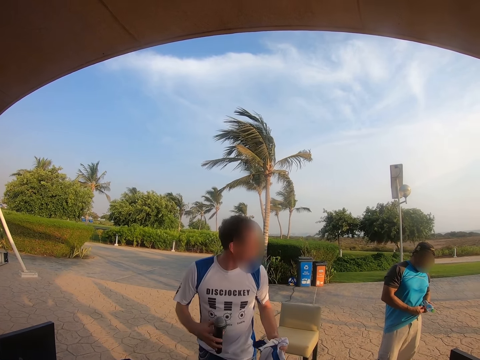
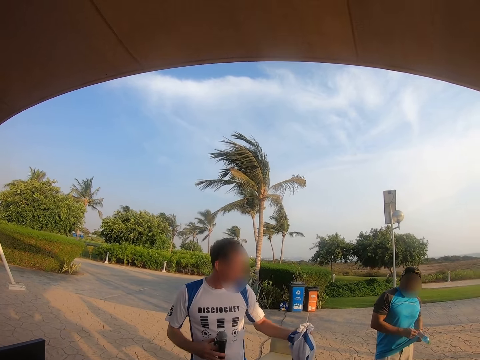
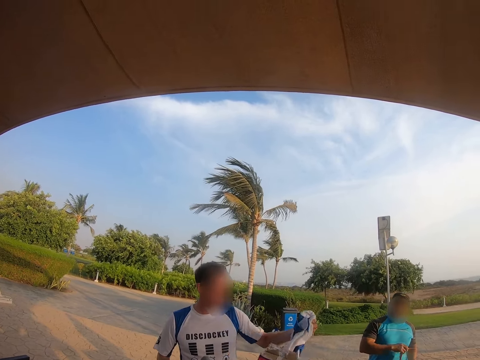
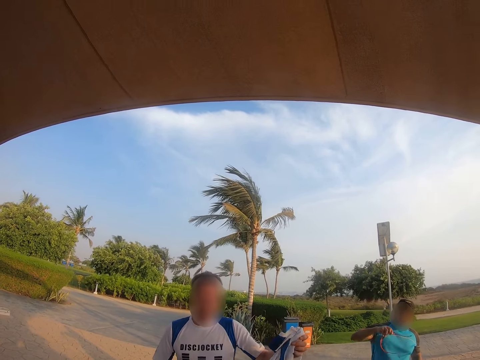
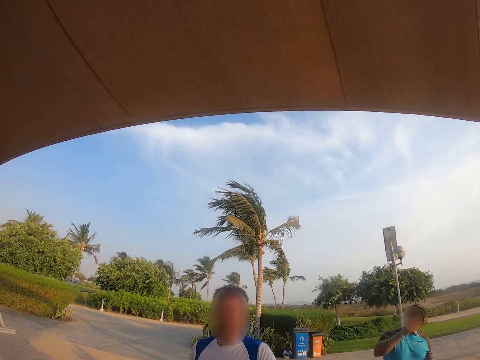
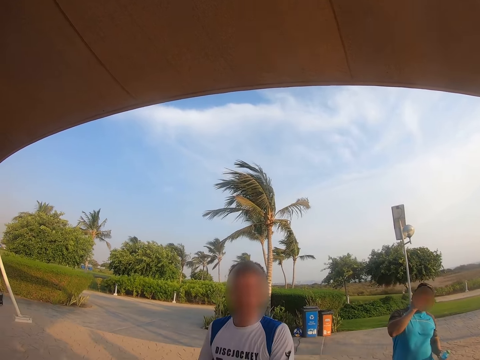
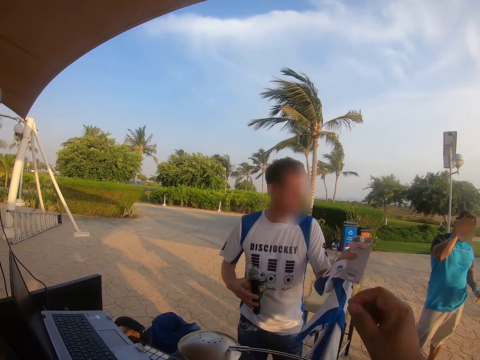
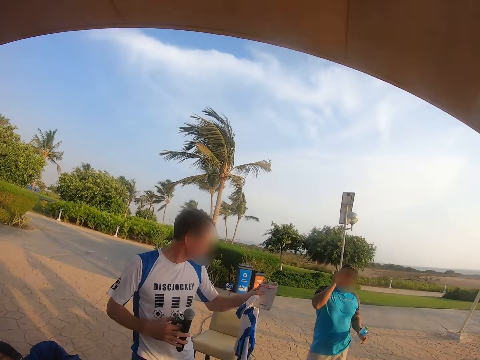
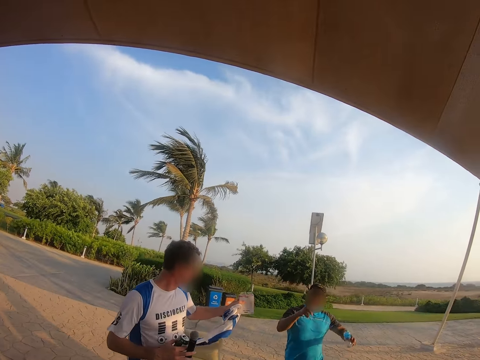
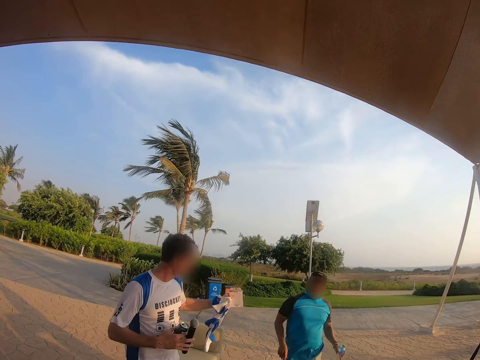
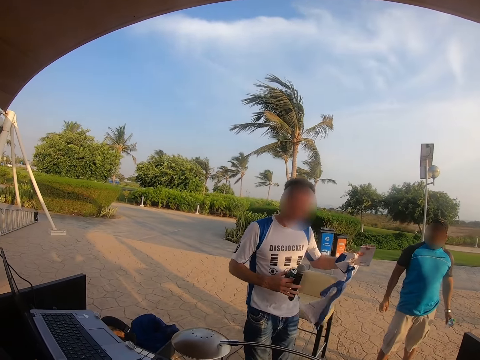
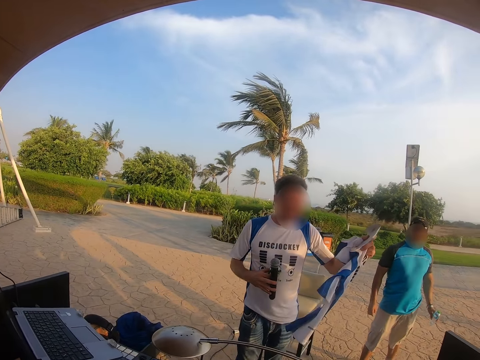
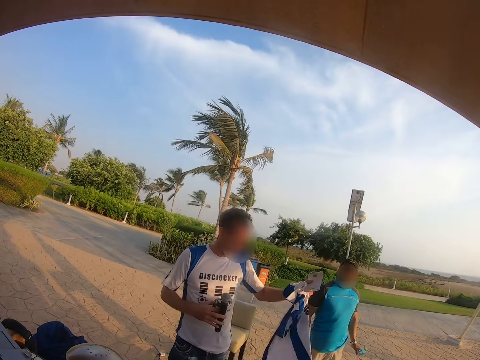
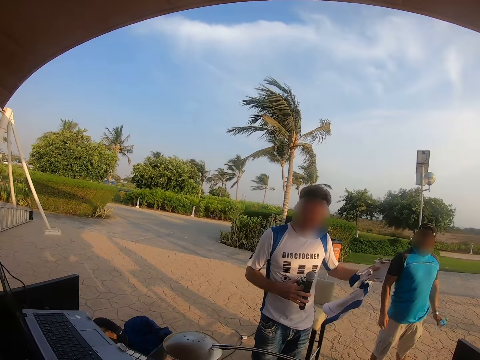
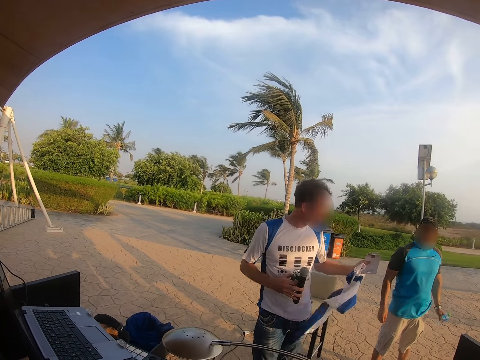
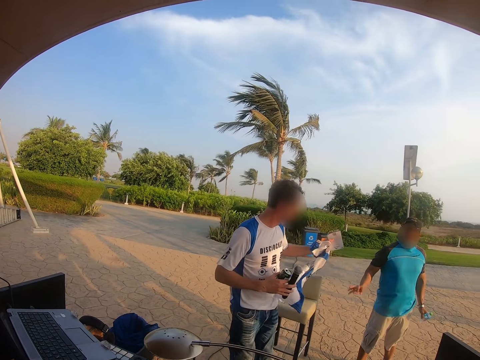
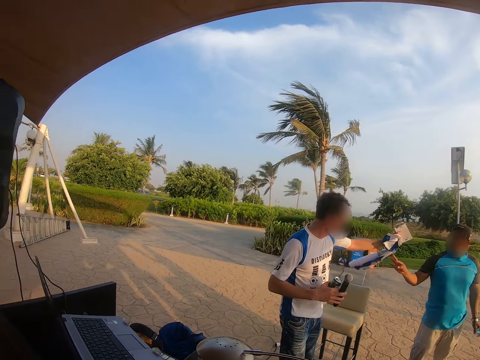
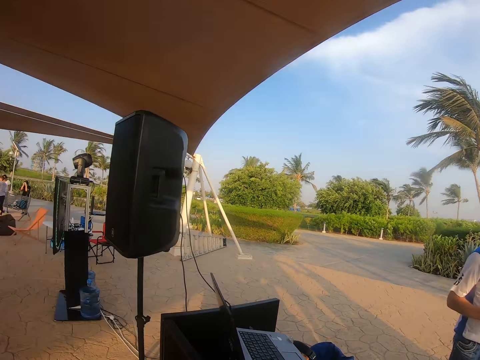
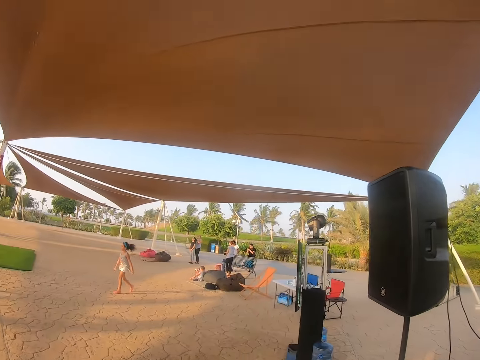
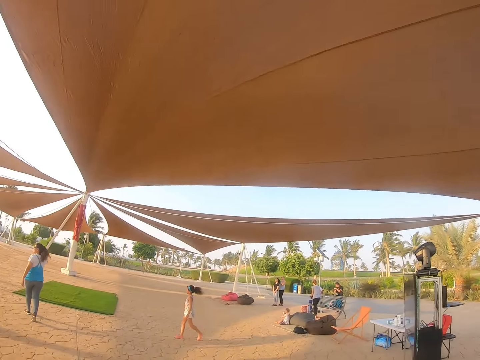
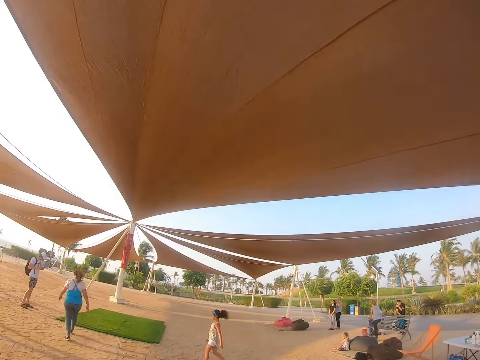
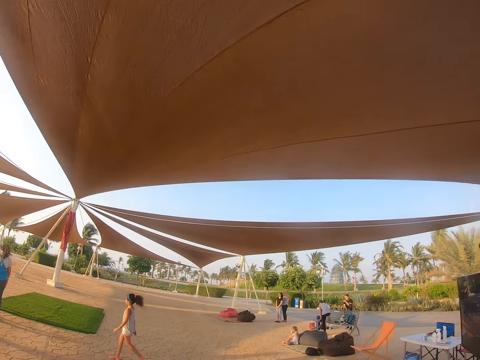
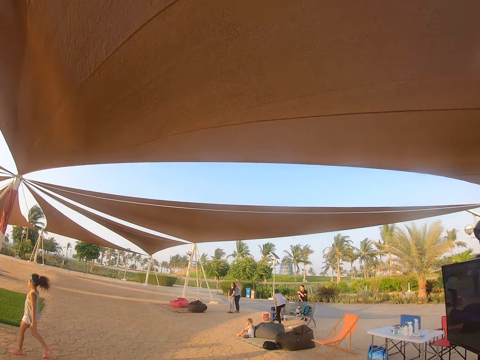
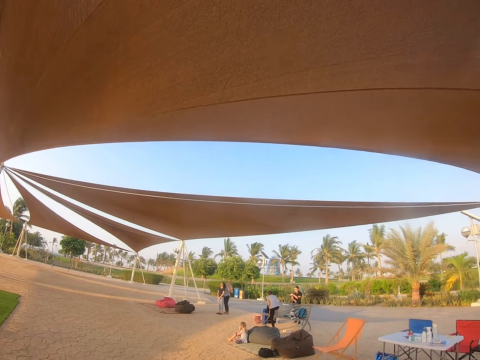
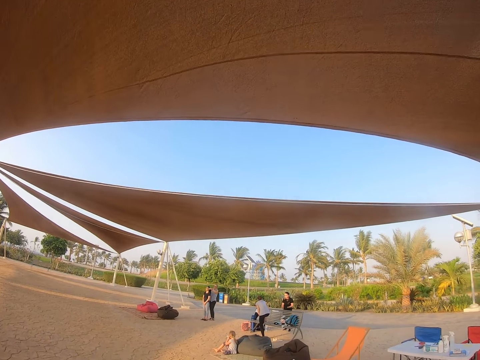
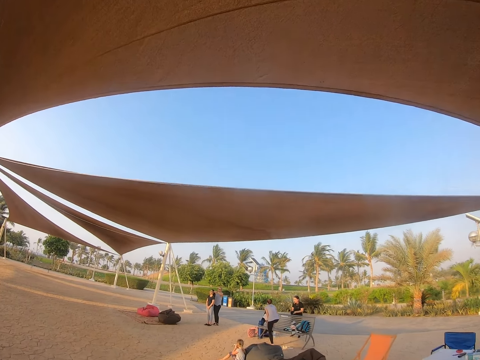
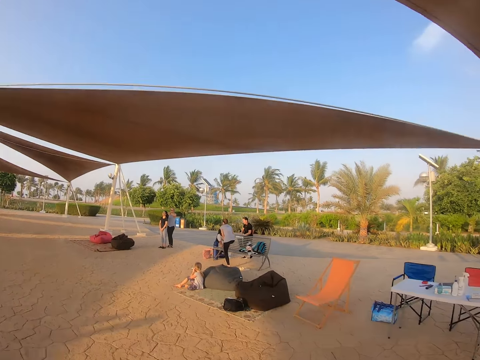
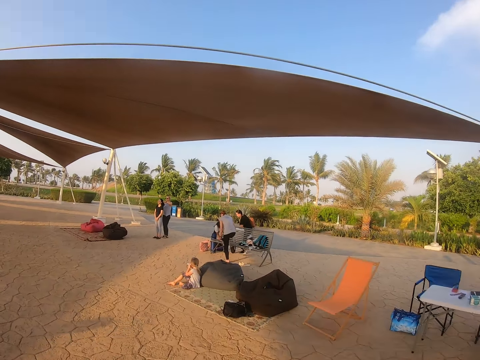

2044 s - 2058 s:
The man holds the shirt. He picks up a piece of cloth. He interacts with another man. The camera wearer walks under the tent. They walk around the park.

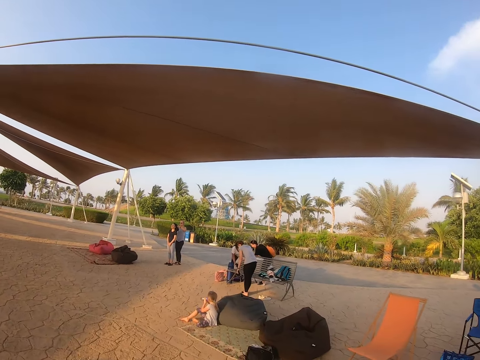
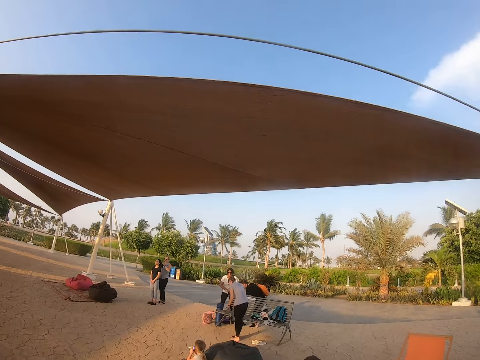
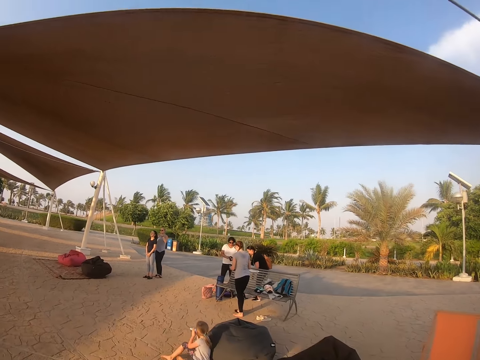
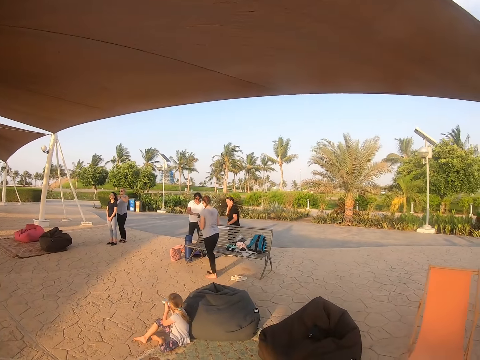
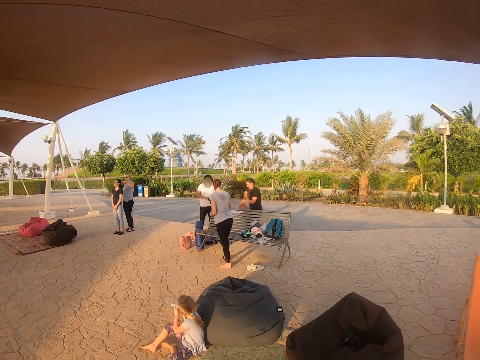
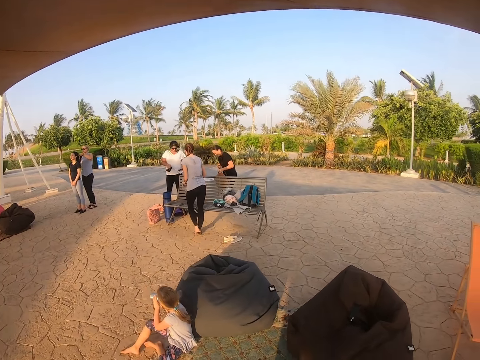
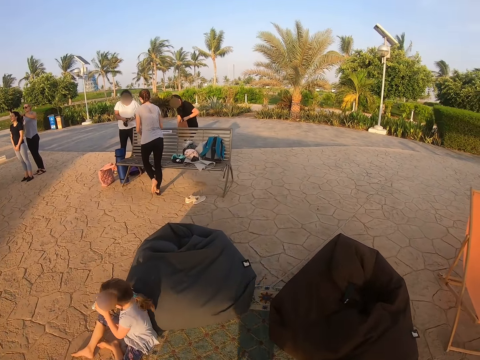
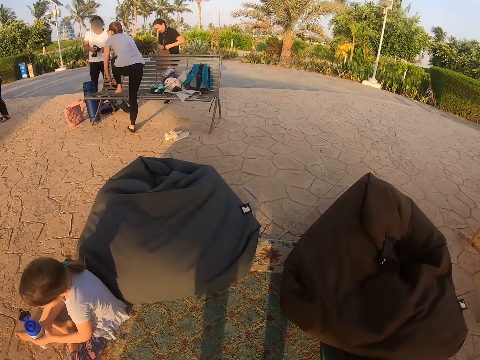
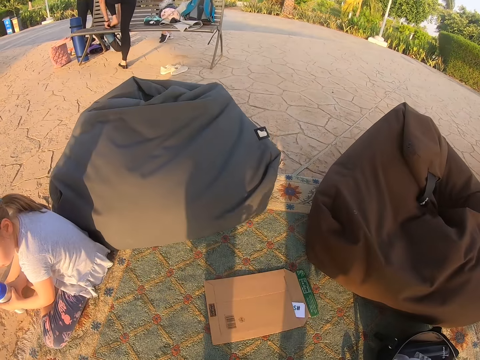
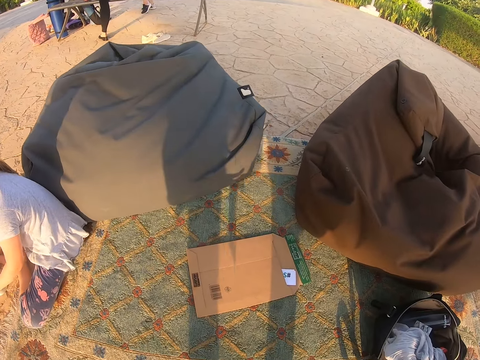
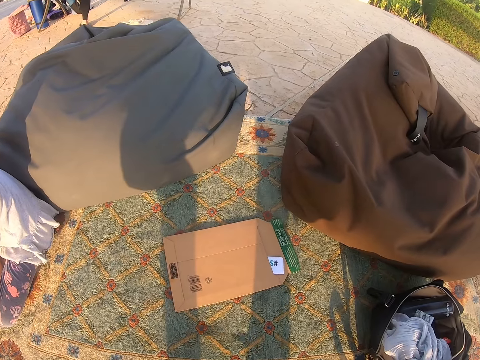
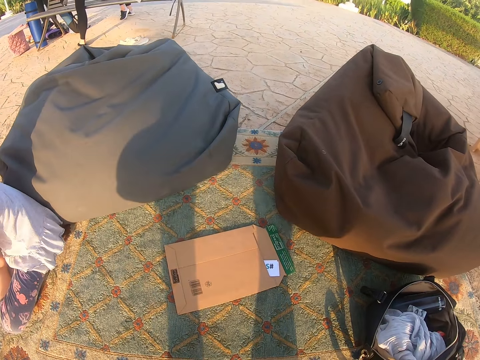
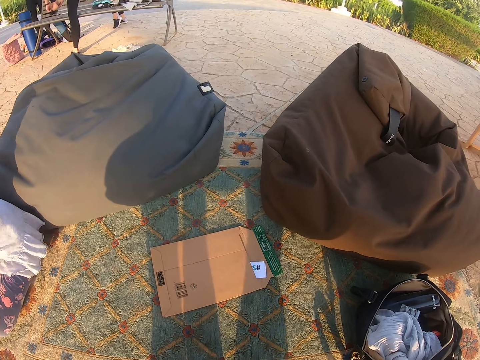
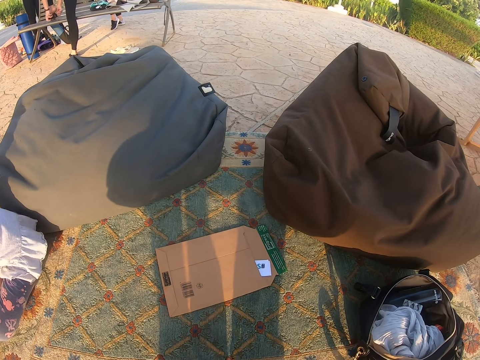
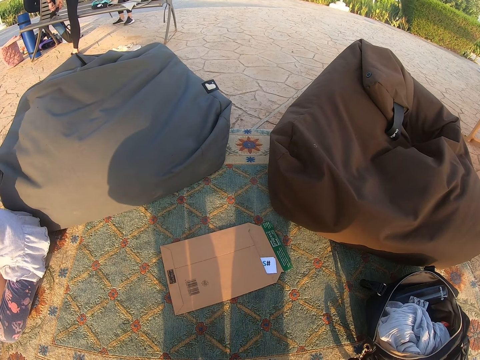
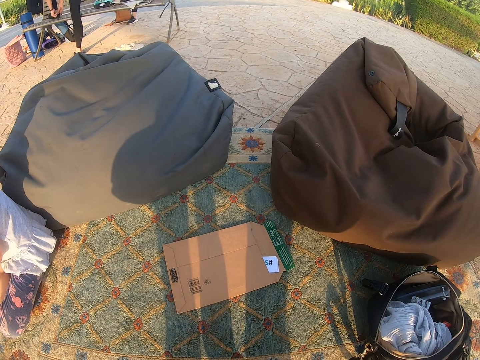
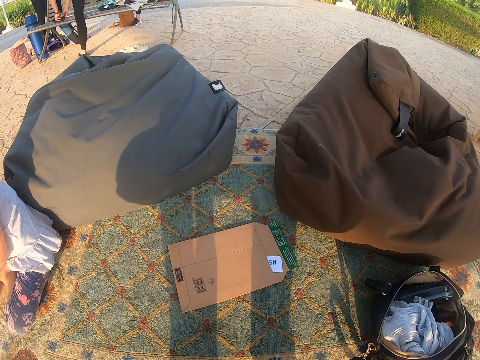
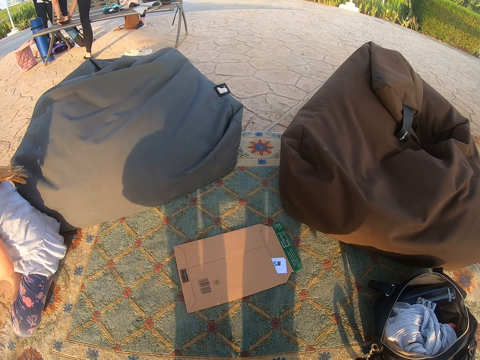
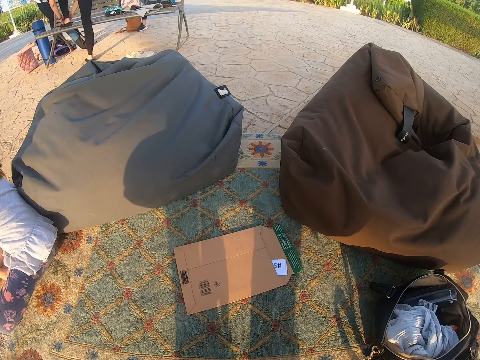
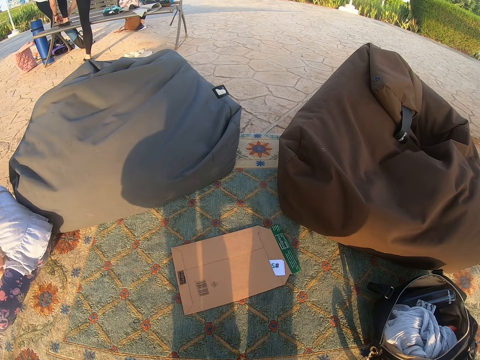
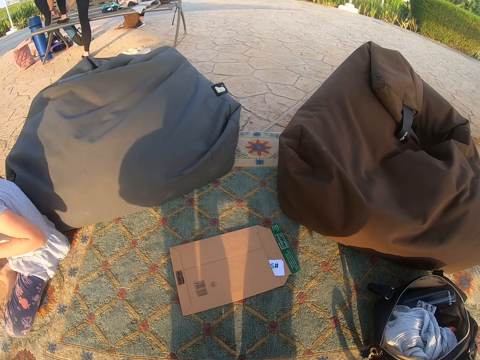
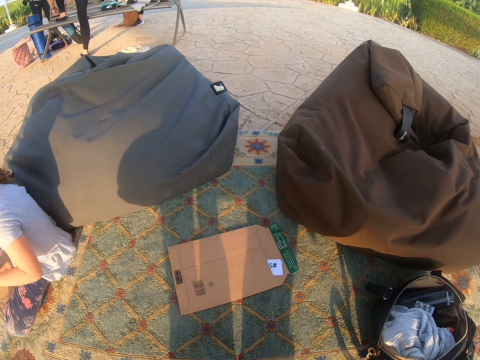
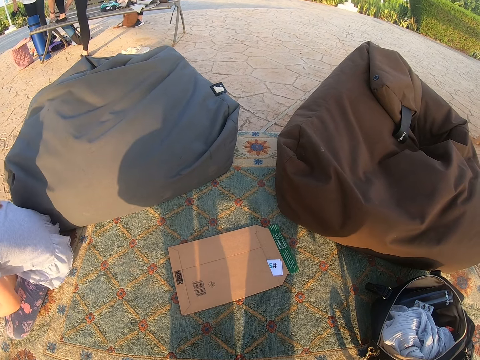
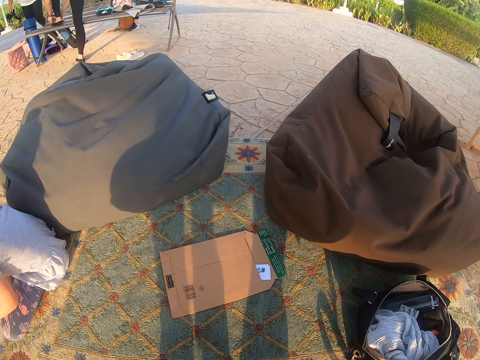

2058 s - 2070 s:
The camera wearer puts the envelope down. They look at the envelope. They stand.
